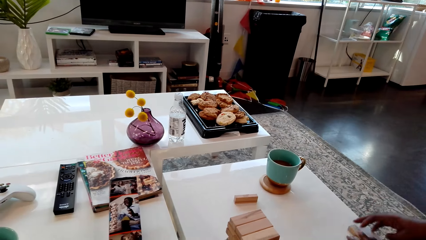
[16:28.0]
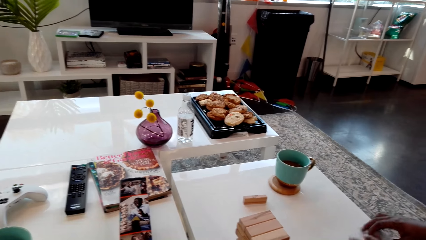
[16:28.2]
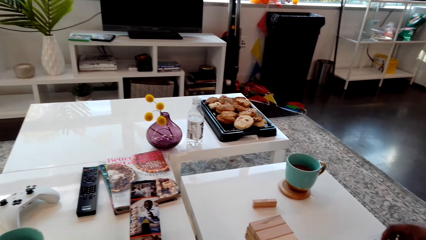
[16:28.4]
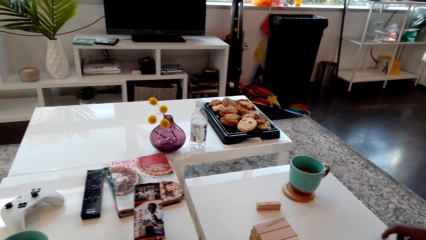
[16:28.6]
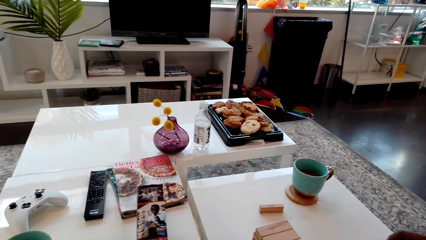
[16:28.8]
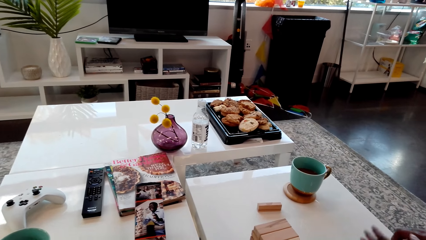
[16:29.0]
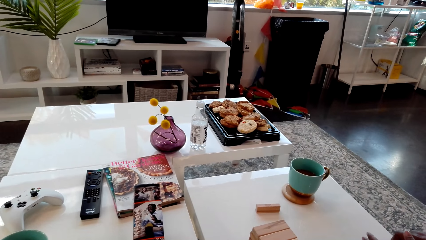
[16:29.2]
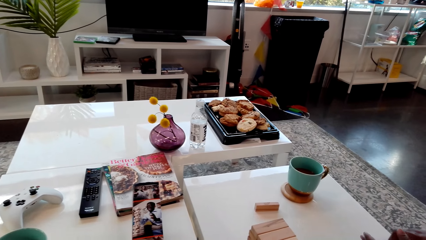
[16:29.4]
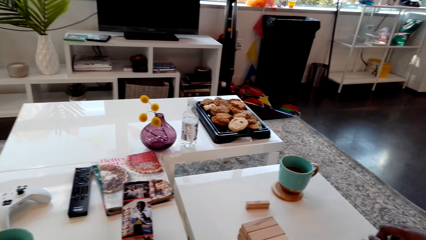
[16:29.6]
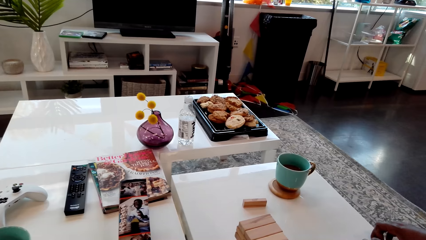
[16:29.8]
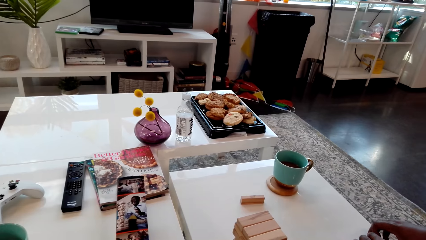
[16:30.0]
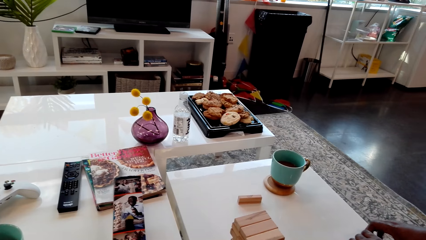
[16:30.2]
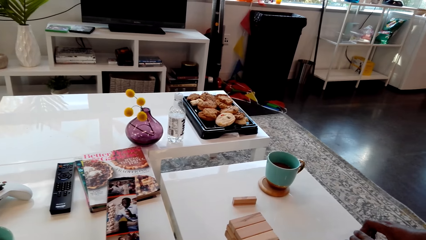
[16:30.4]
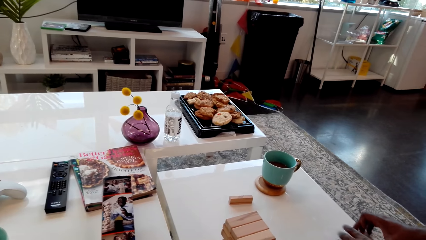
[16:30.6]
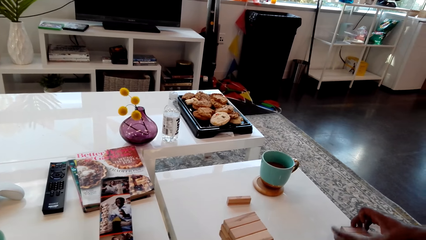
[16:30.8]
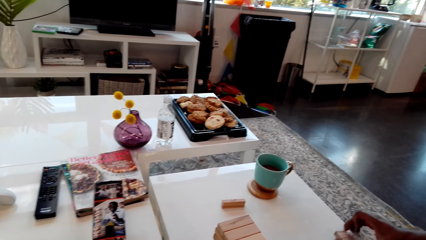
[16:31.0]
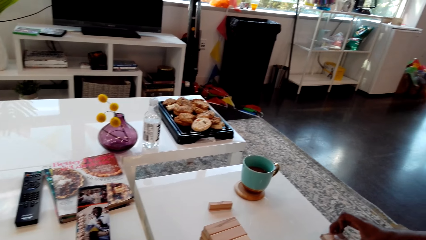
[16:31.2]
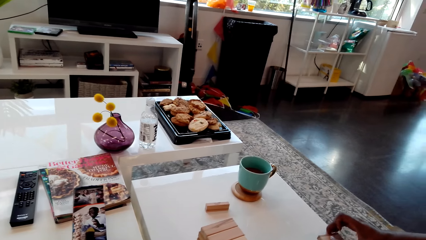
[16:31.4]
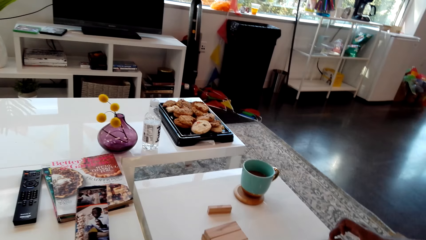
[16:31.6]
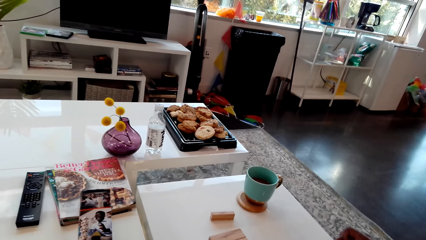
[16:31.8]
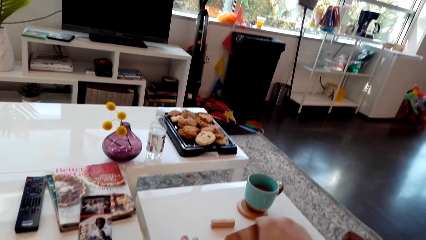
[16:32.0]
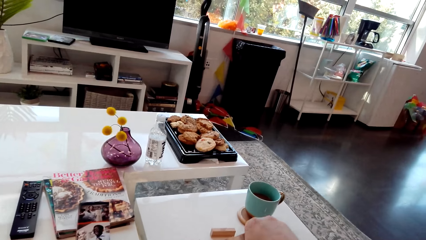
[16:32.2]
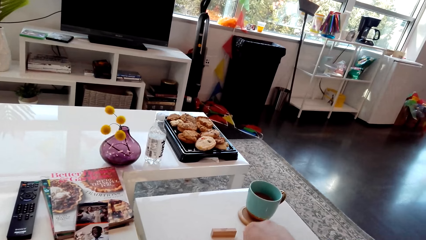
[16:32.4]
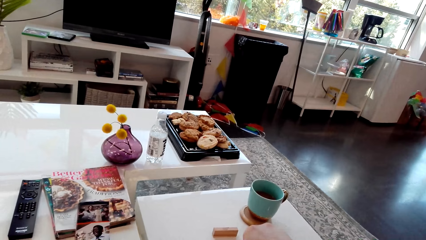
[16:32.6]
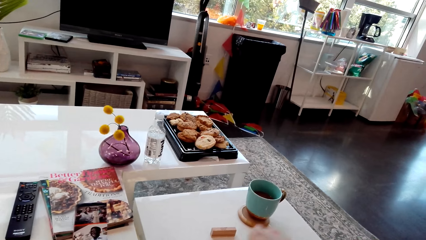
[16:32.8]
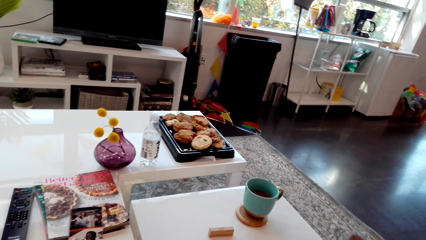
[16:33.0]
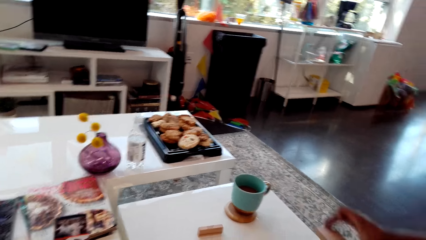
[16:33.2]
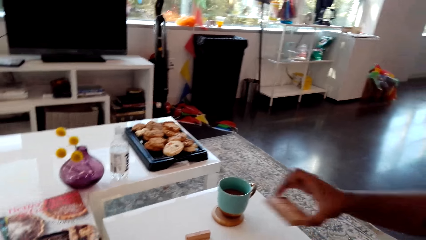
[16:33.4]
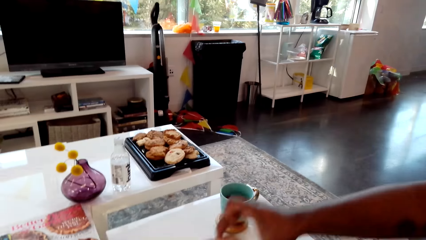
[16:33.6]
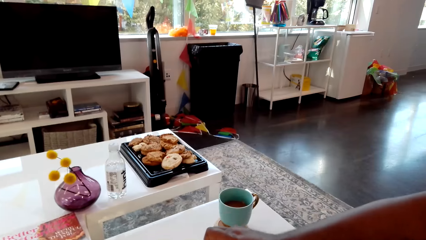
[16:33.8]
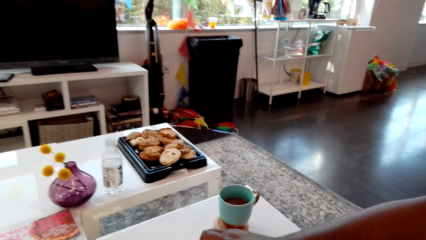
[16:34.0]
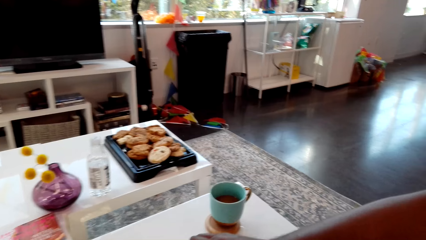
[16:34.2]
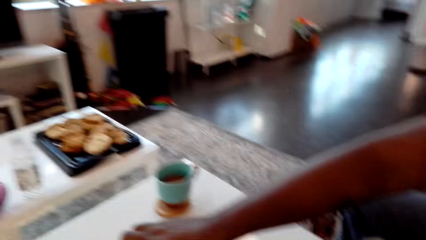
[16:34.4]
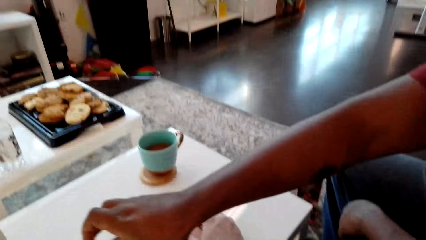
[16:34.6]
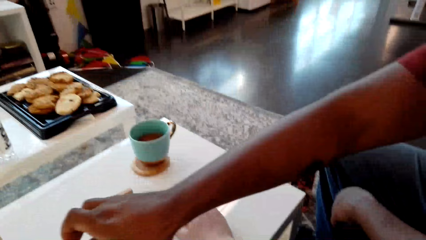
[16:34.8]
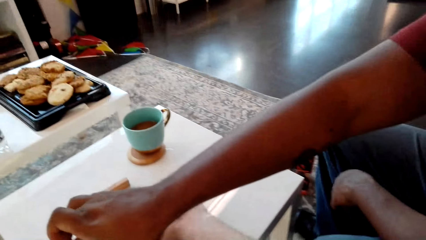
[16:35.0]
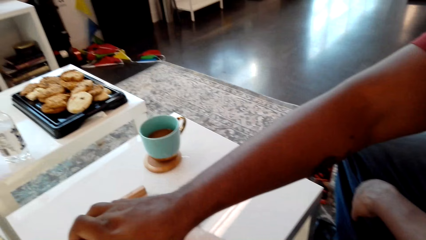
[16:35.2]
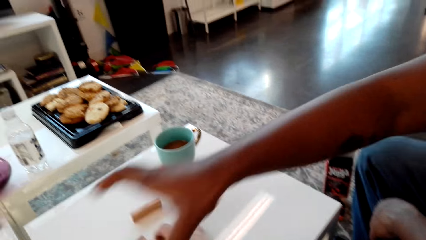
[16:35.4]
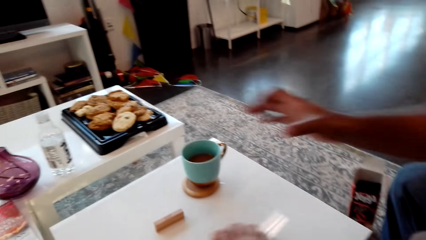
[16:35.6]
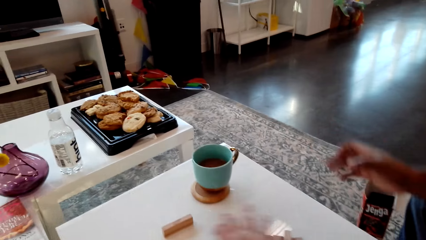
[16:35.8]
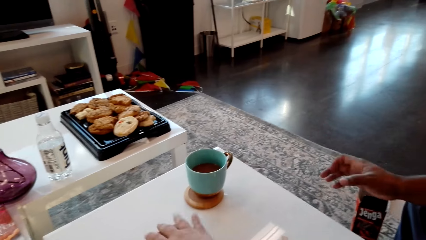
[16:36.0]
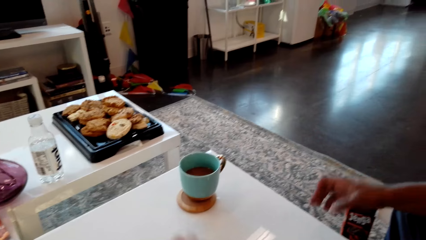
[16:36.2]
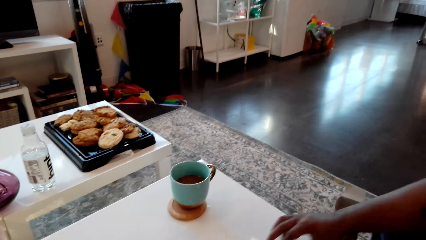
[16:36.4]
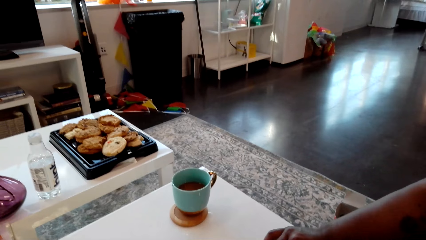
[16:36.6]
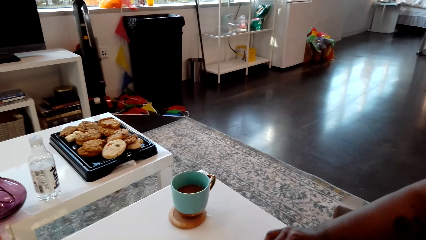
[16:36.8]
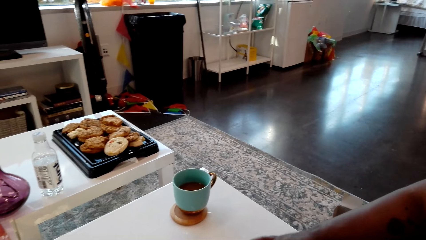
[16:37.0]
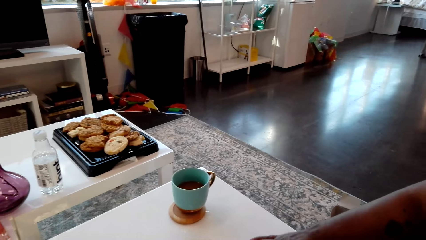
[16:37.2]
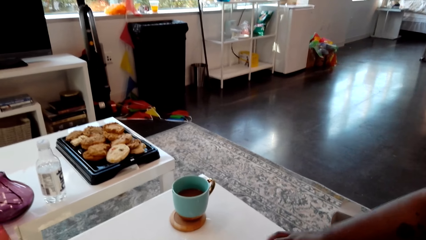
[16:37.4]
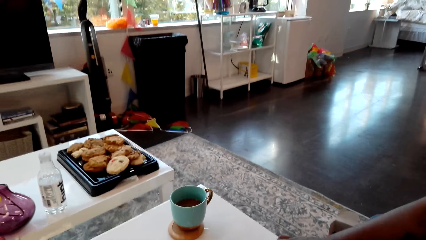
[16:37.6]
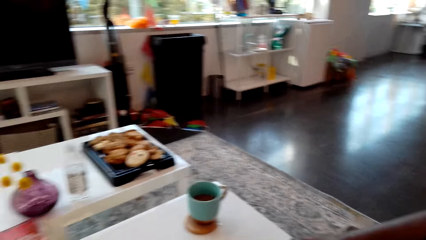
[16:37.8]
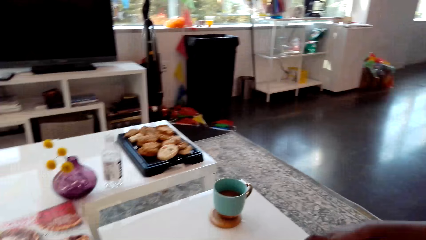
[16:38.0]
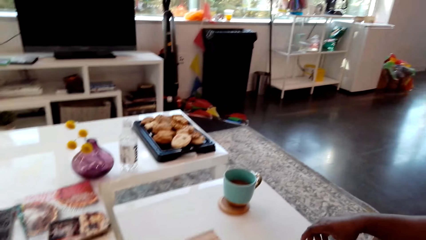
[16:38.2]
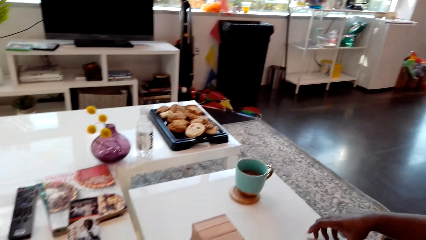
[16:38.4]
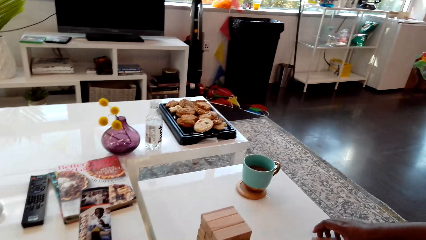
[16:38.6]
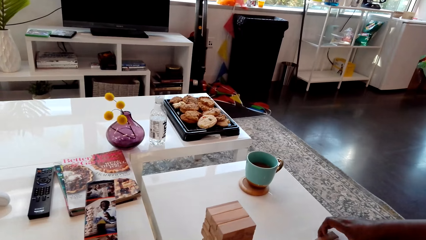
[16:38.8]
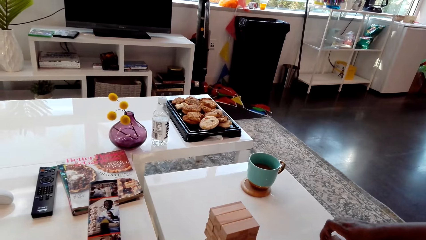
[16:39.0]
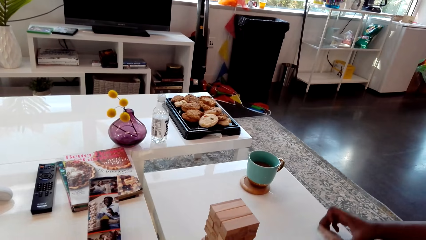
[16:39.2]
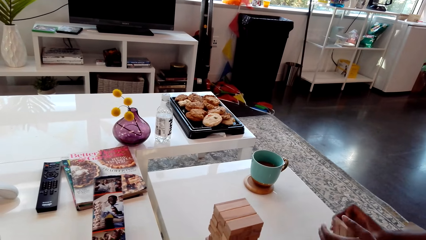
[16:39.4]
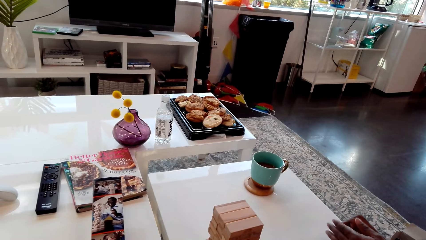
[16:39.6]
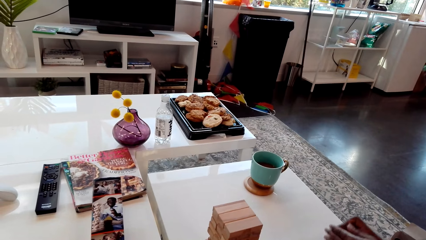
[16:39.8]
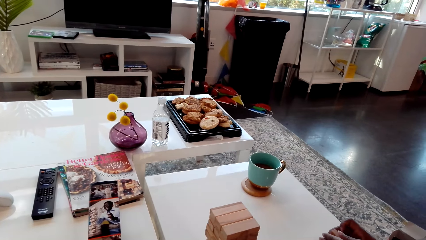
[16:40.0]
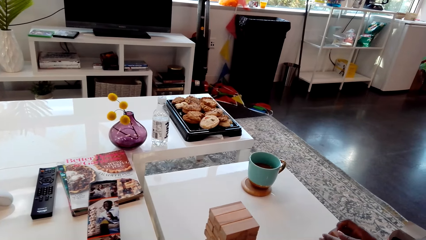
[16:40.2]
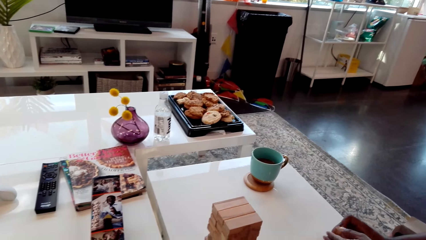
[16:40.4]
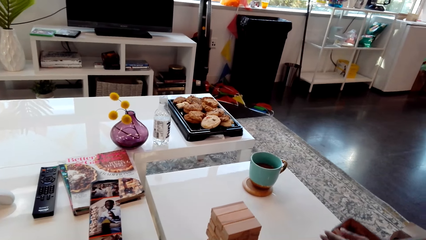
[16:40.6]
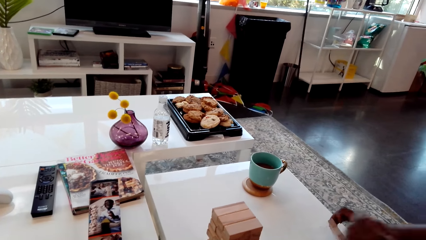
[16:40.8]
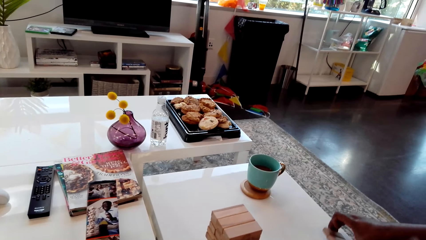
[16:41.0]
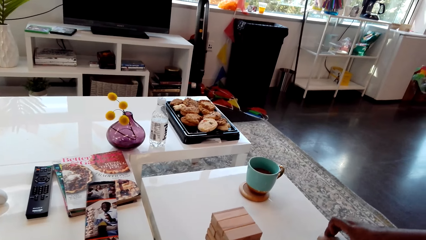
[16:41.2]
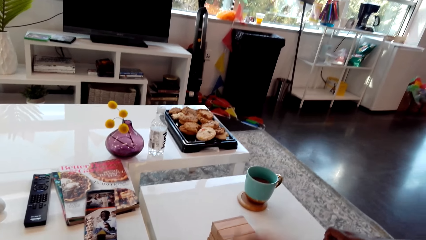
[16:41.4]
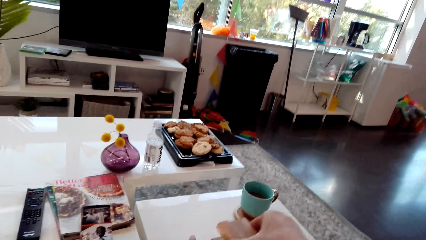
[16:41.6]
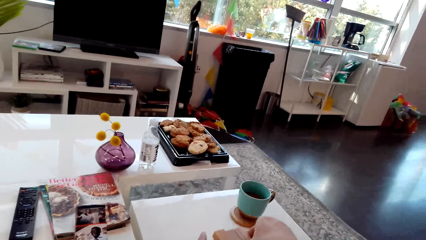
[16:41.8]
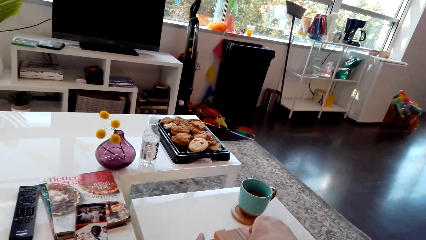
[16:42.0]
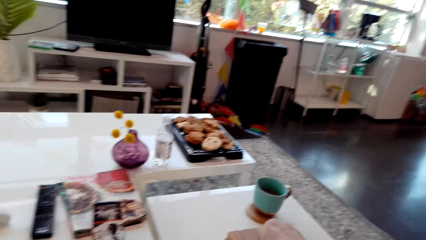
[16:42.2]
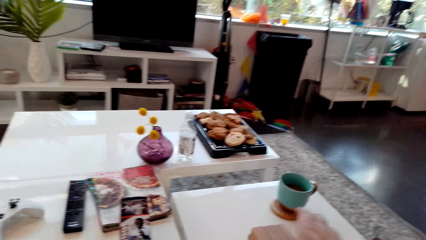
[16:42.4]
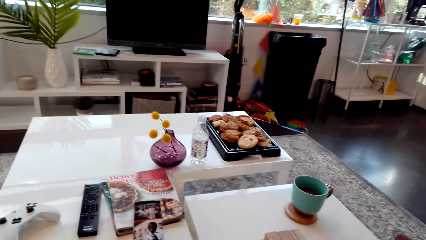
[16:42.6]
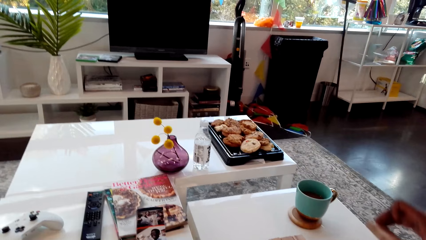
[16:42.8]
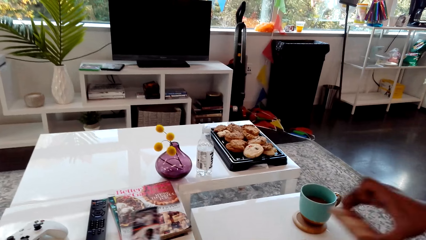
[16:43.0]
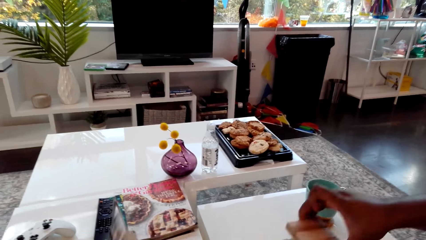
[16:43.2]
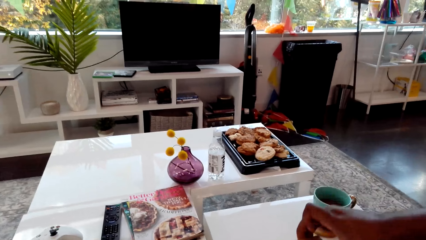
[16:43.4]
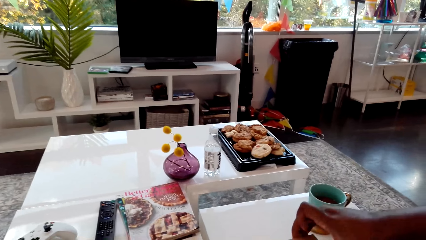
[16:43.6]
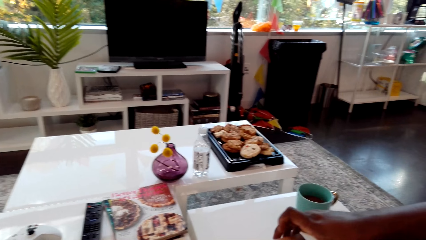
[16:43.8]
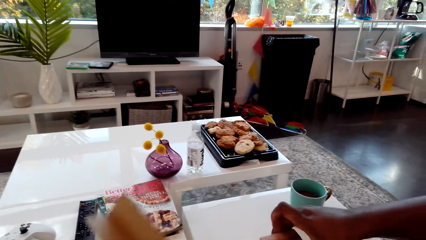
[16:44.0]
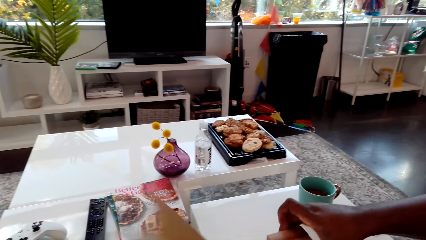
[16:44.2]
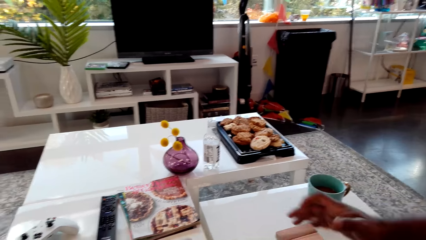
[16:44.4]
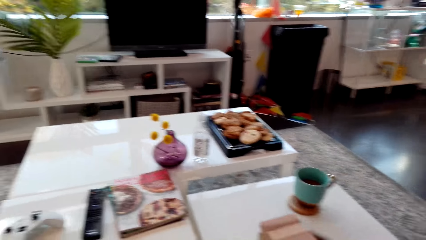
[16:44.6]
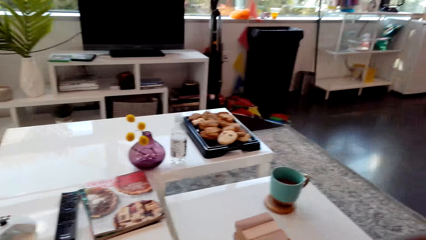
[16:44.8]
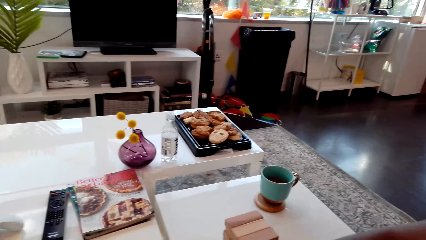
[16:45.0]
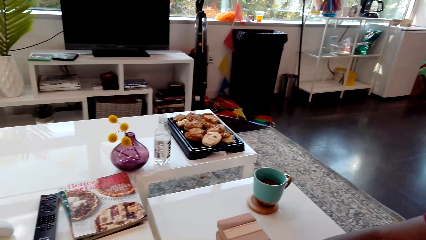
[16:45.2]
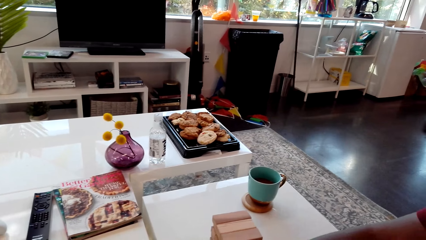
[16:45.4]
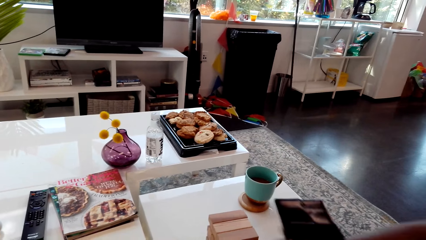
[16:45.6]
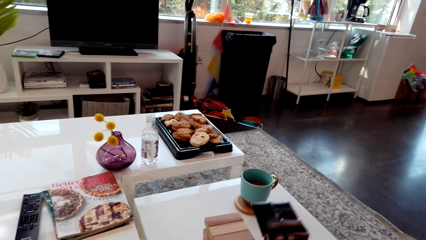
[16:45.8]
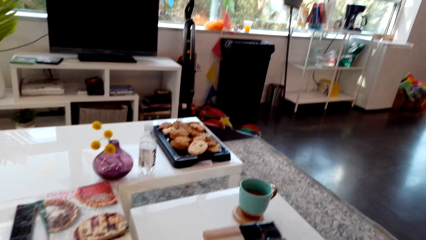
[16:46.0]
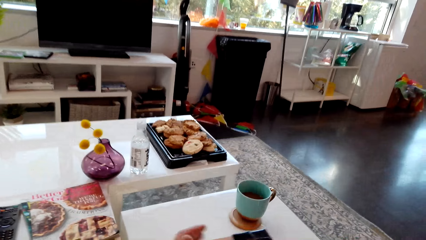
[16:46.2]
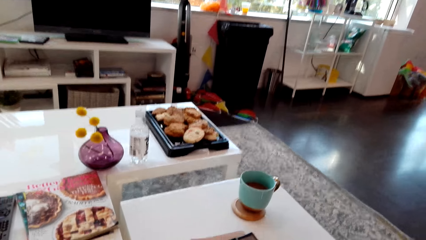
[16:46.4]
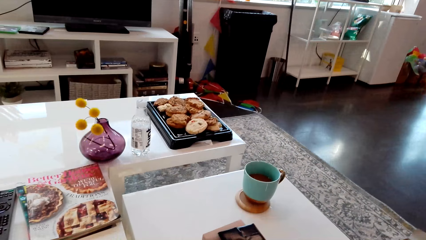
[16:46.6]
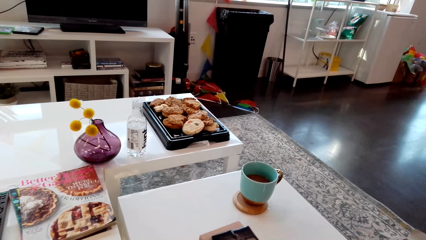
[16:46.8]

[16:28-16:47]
The man arranges the giant tumbling block on the table. The man puts the giant tumbling block on the table. The camera wearer arranges the giant tumbling block. The man arranges the giant tumbling blocks on the table.
